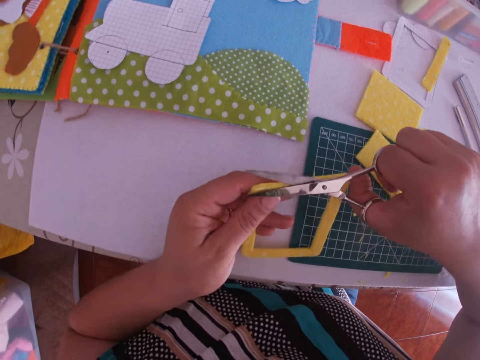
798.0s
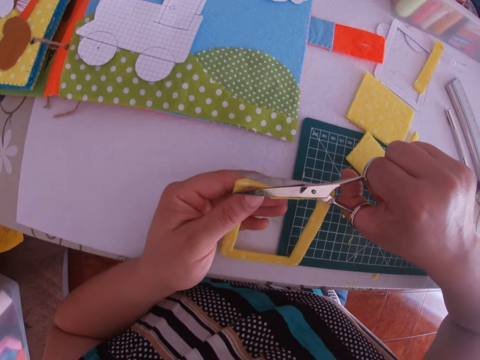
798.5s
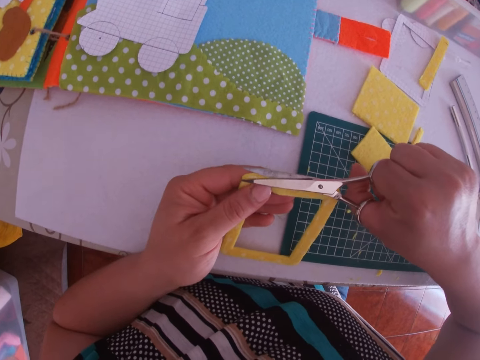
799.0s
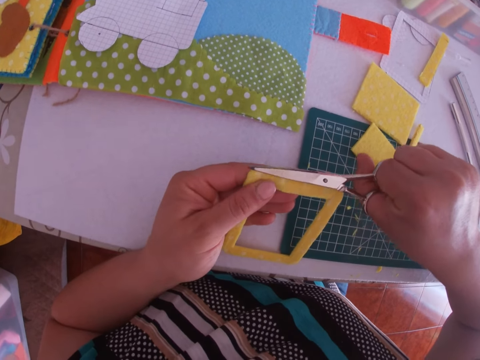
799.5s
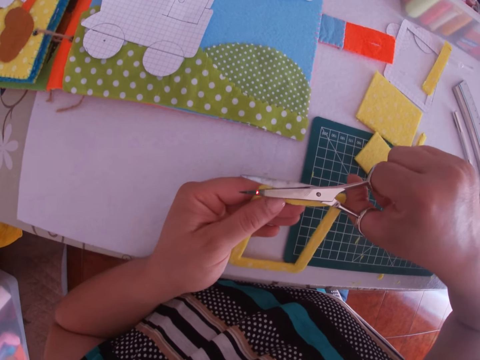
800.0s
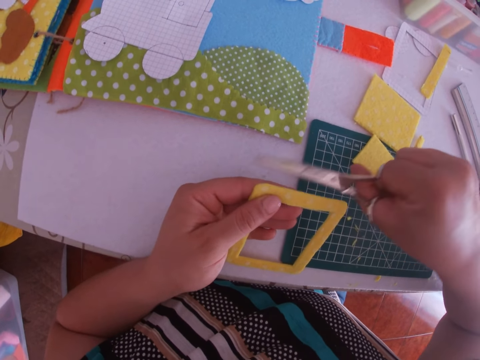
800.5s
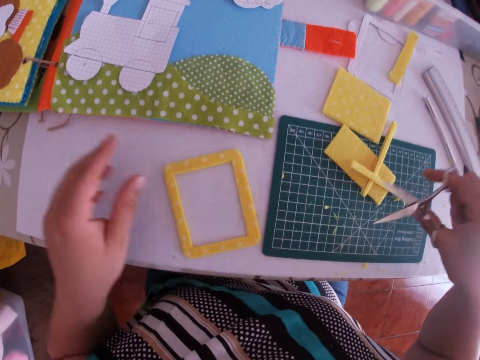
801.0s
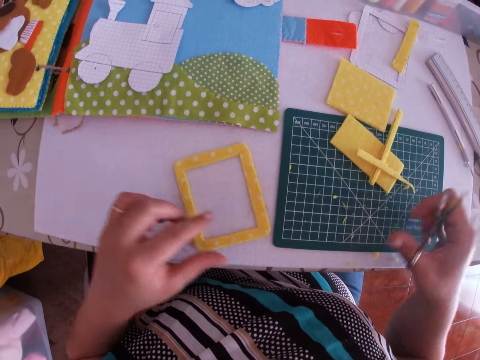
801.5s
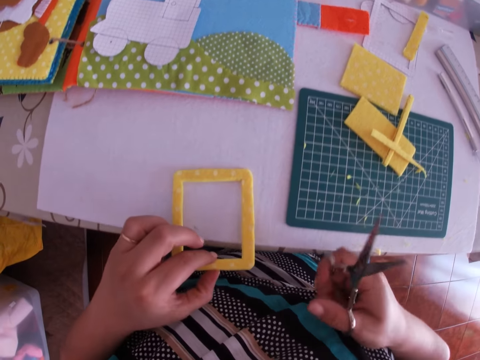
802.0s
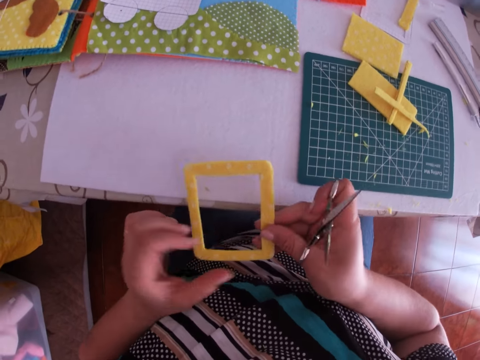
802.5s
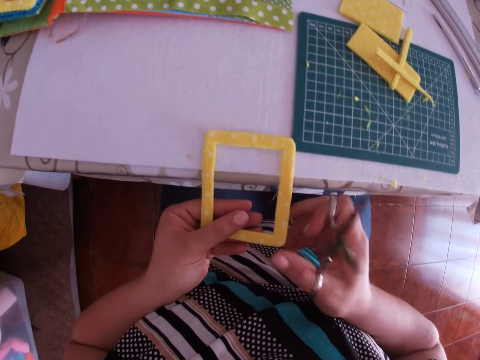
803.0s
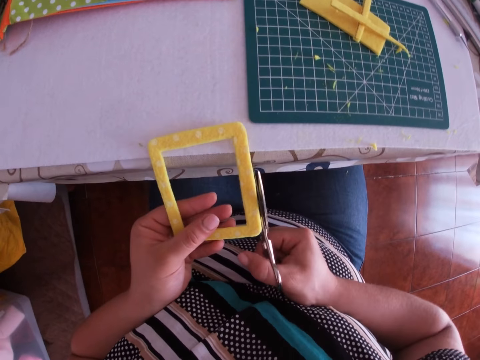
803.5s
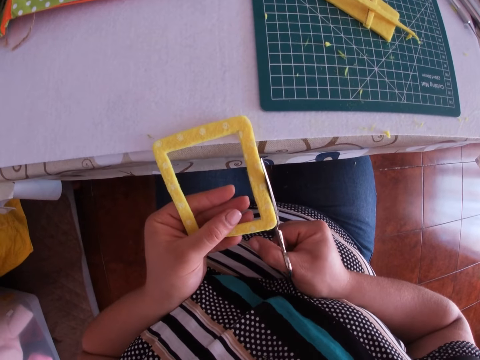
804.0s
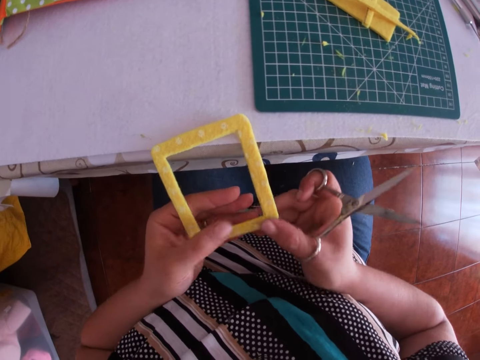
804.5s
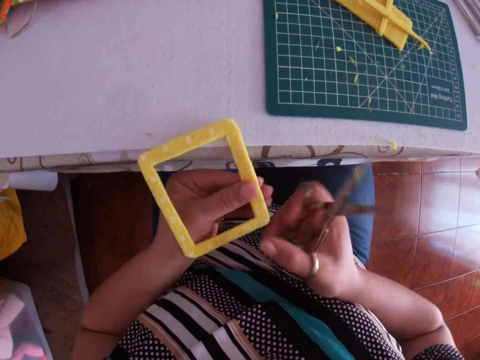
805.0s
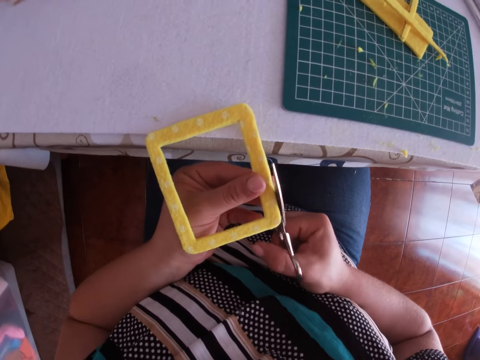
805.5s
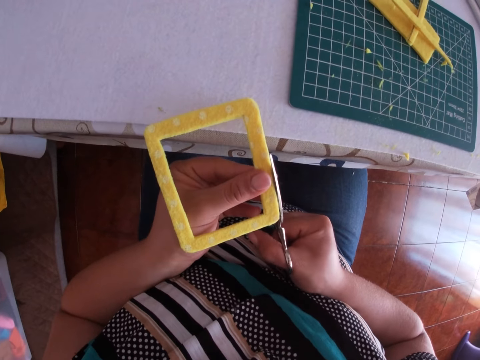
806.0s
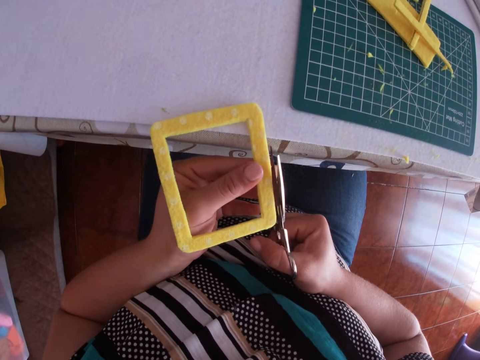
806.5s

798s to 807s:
The camera wearer drops the eva foam on the work table with her left hand. She picks the eva foam from the work table with her left hand, holds the eva foam with her right hand, holds the eva foam with her left hand, and cuts the eva foam with the pair of scissors.

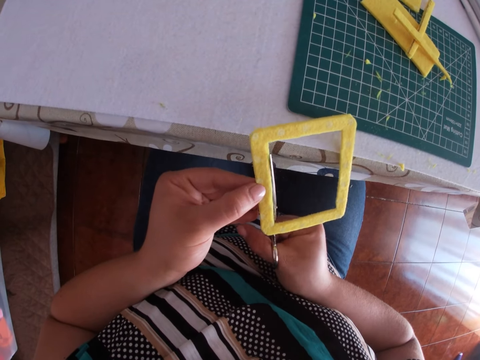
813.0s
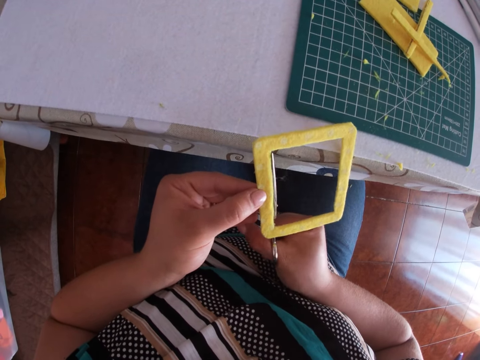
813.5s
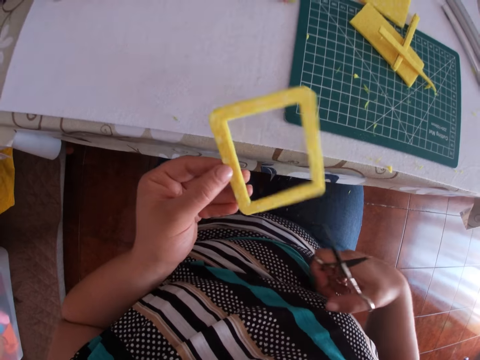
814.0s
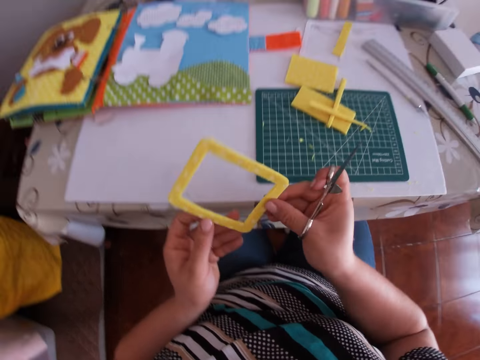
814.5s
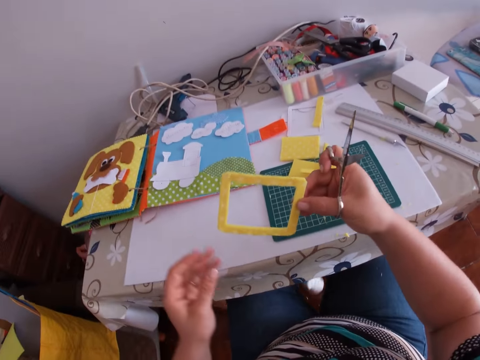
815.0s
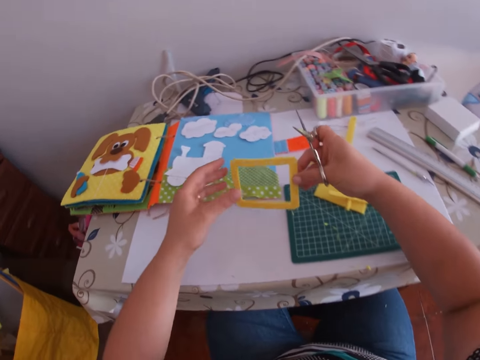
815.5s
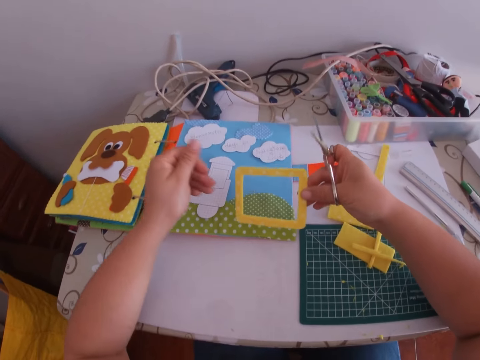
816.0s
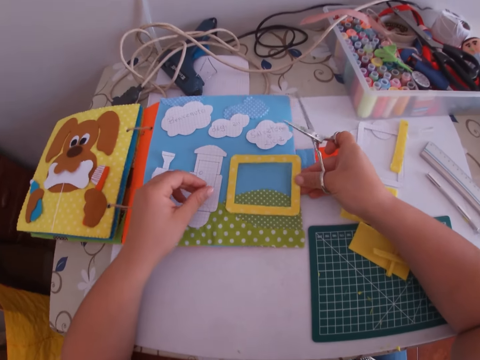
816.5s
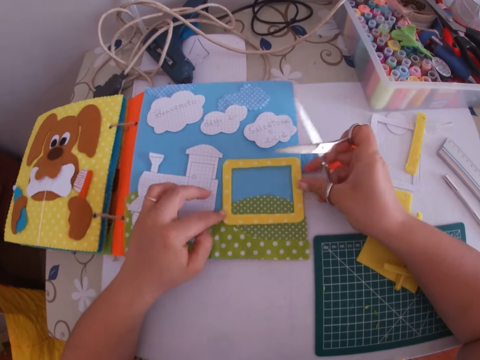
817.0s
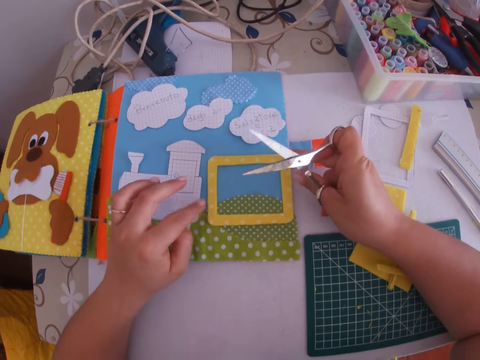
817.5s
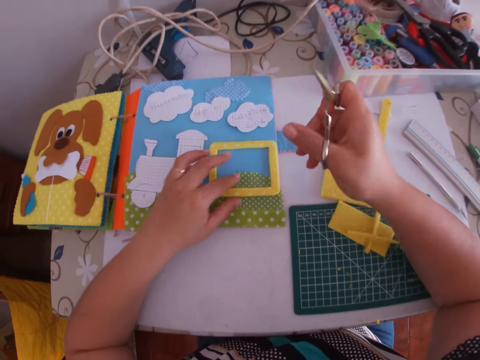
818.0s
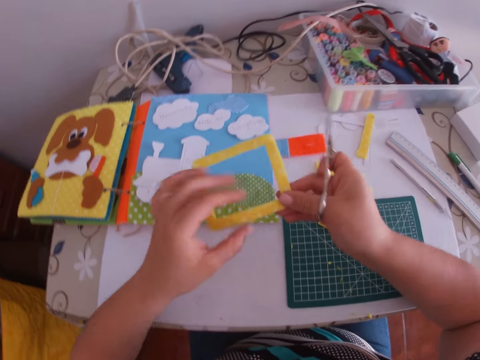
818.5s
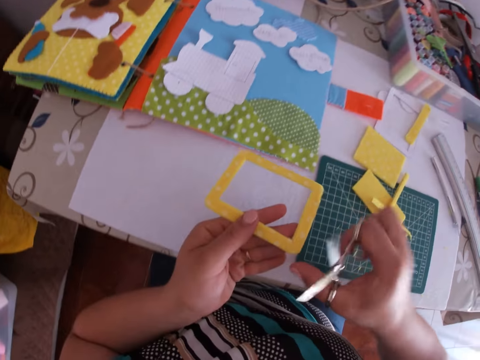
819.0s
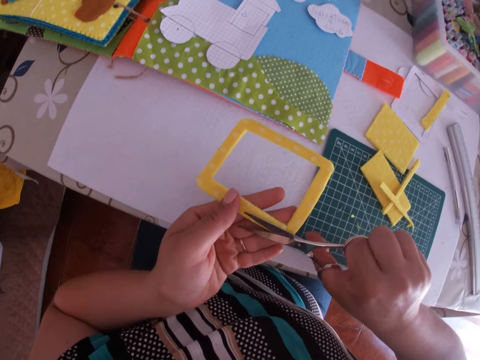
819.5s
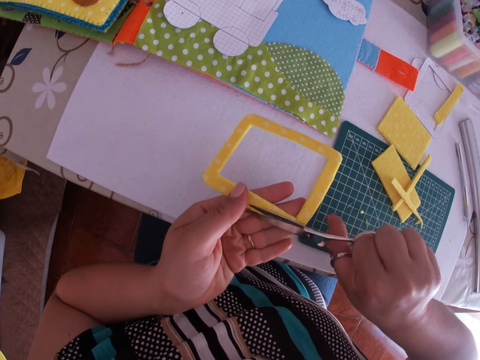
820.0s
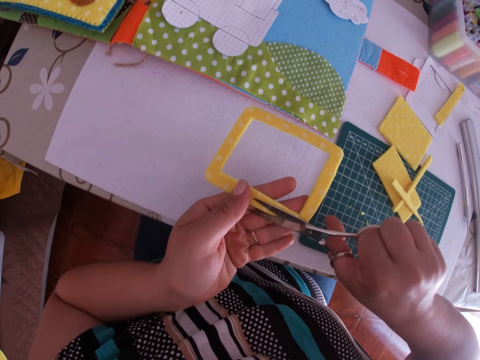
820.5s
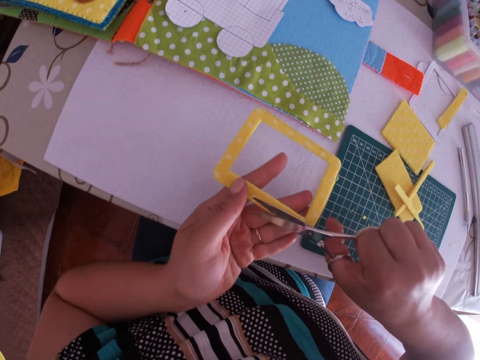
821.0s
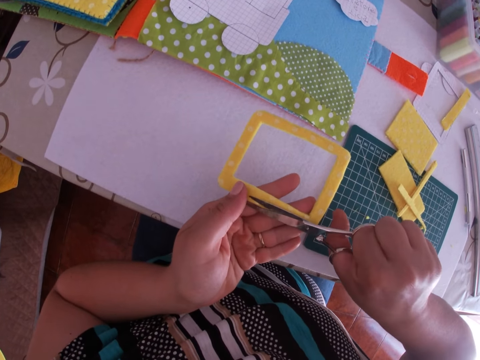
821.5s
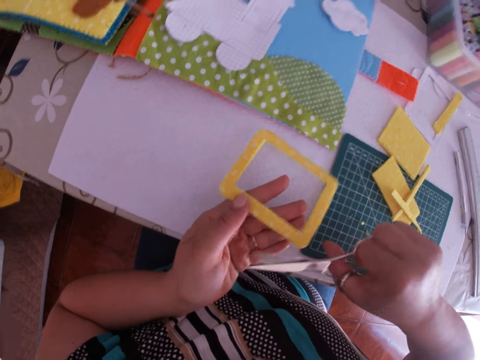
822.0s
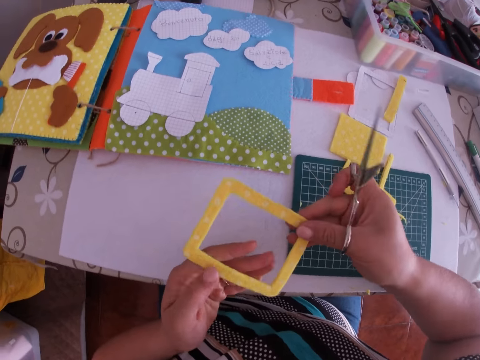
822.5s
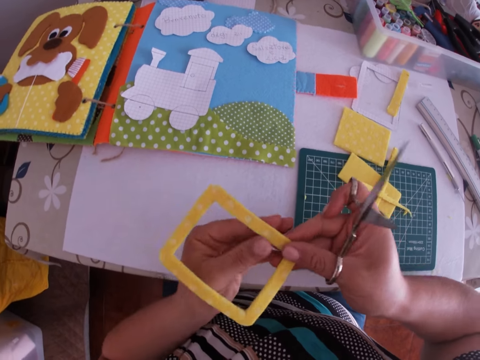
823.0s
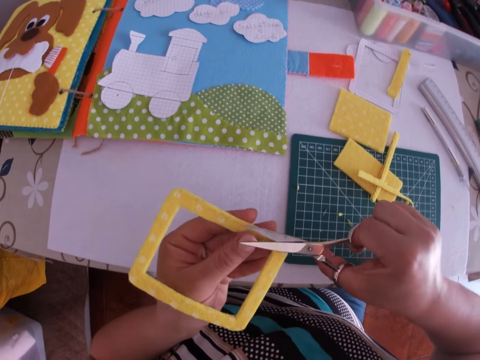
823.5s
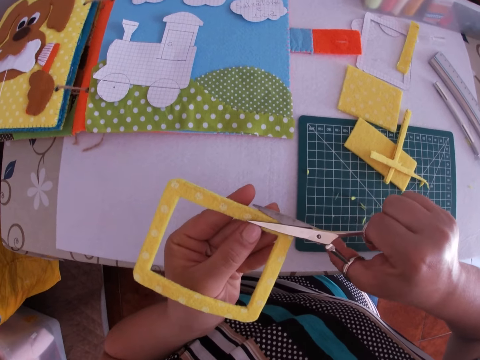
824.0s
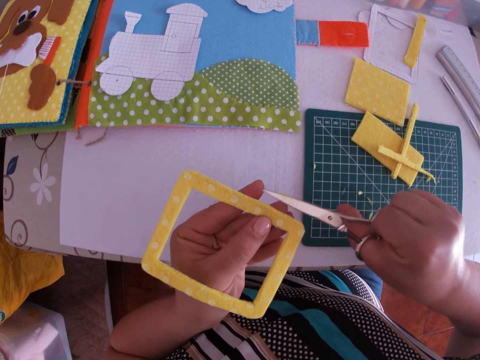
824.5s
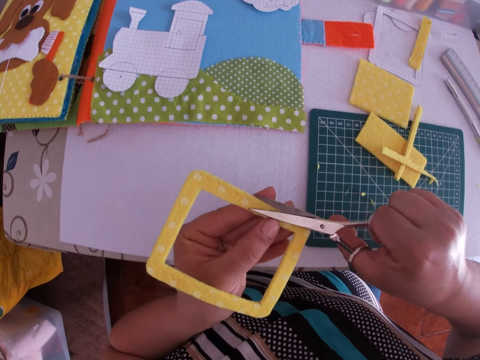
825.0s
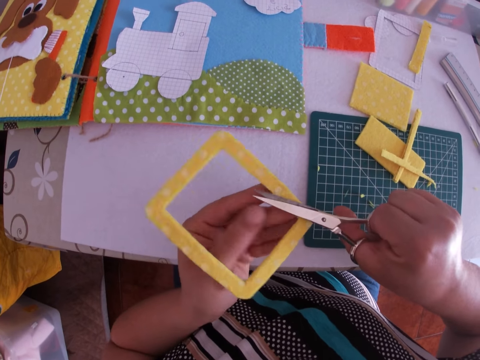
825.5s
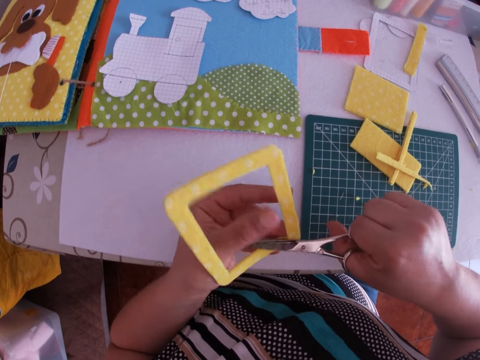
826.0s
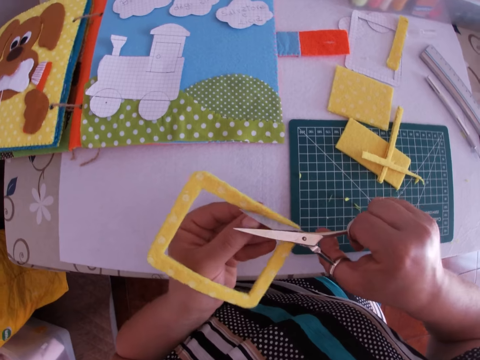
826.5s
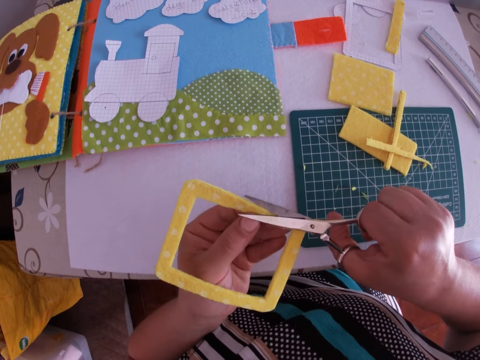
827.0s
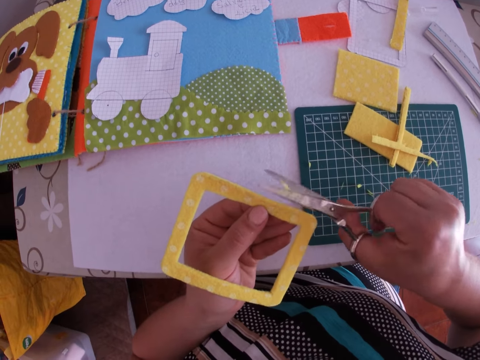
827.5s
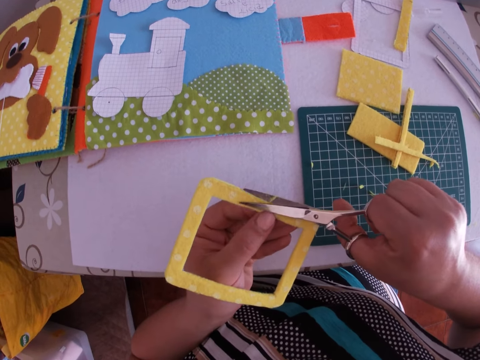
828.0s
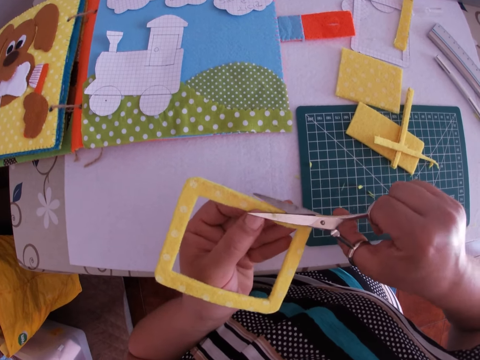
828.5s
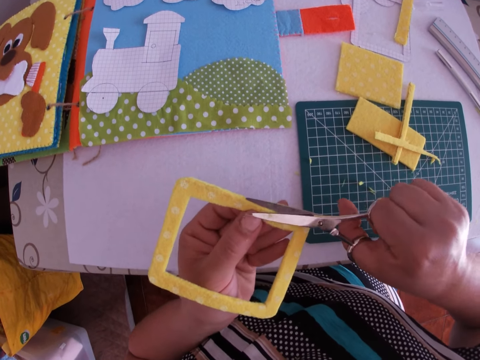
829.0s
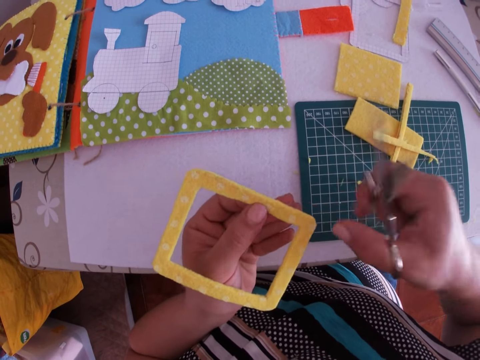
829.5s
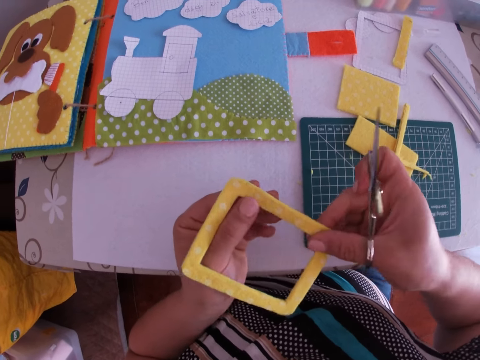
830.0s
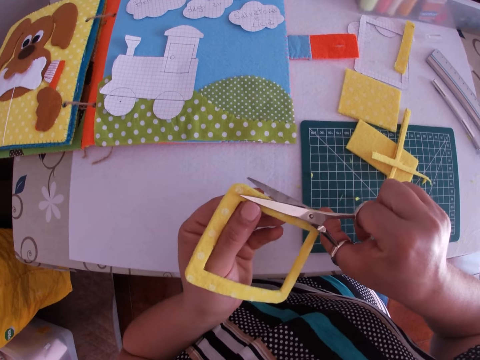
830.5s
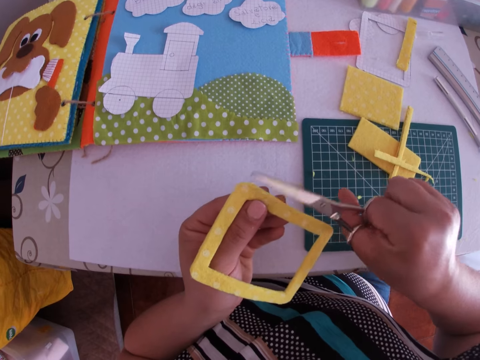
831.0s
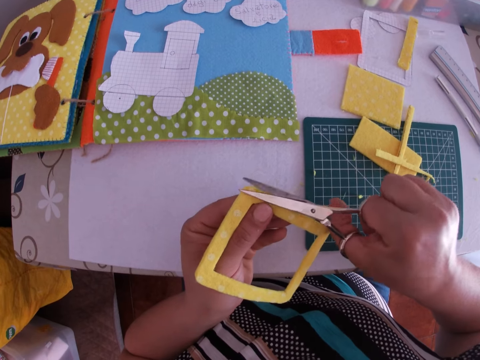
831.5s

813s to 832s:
The camera wearer holds the eva foam or sponge with her right hand. She looks at the sponge. She places the eva foam on the other eva foam with her right hand, picks the eva foam with her left hand, and cuts the eva foam with the pair of scissors. She adjusts the craft in her left hand, trims the craft with the scissors in her right hand, adjusts the craft with her hands, and trims the craft with the scissors in her right hand.
